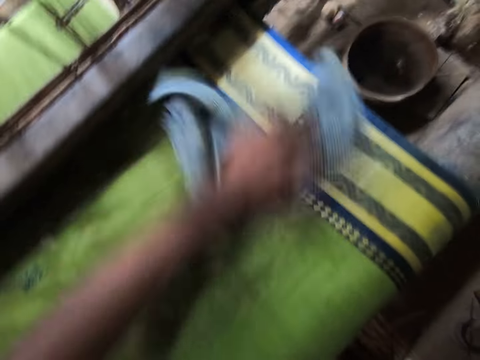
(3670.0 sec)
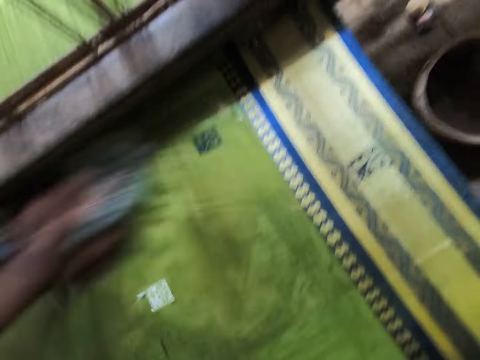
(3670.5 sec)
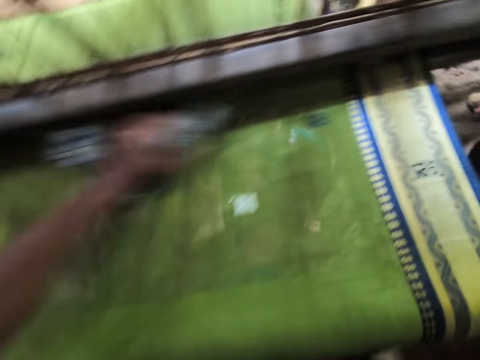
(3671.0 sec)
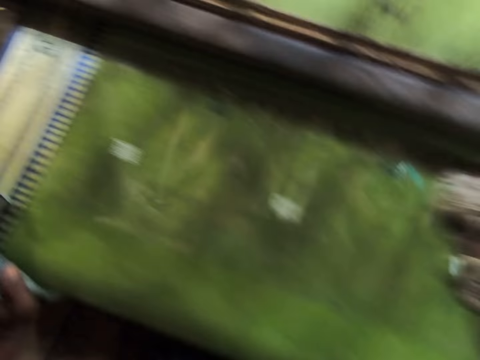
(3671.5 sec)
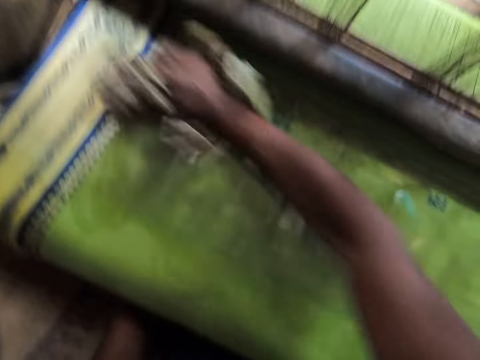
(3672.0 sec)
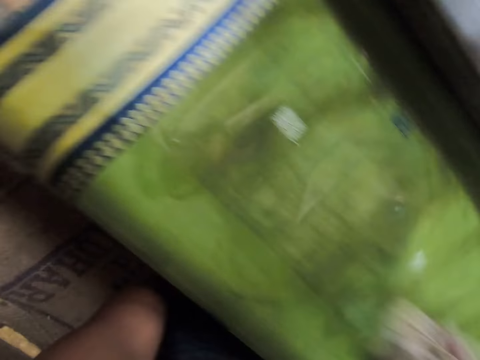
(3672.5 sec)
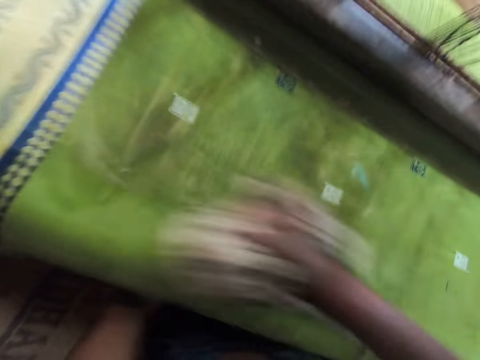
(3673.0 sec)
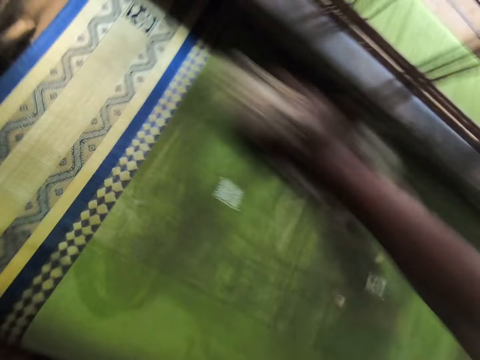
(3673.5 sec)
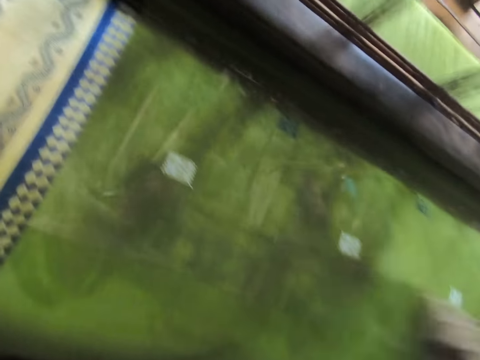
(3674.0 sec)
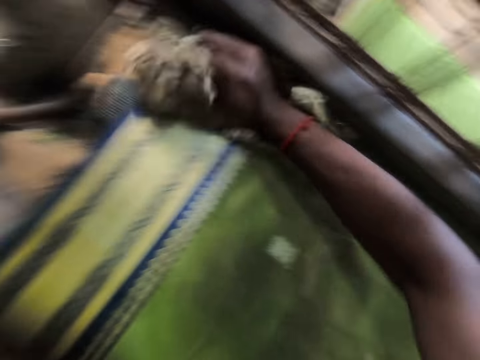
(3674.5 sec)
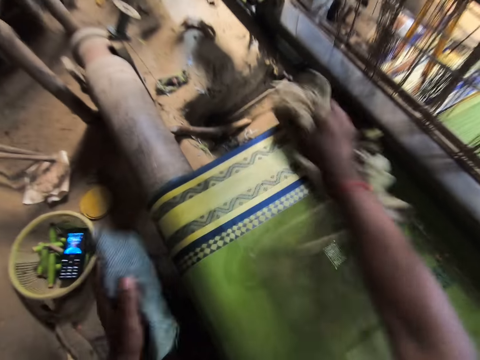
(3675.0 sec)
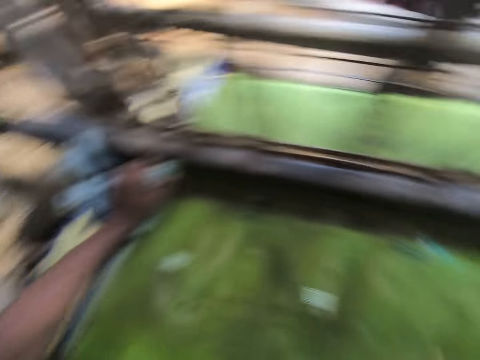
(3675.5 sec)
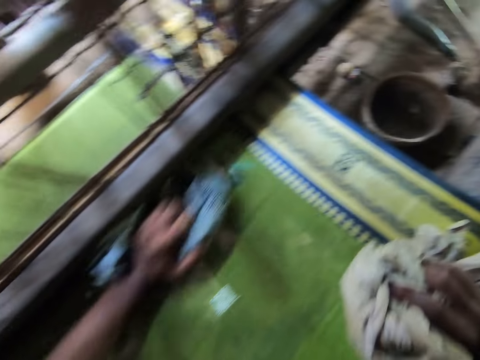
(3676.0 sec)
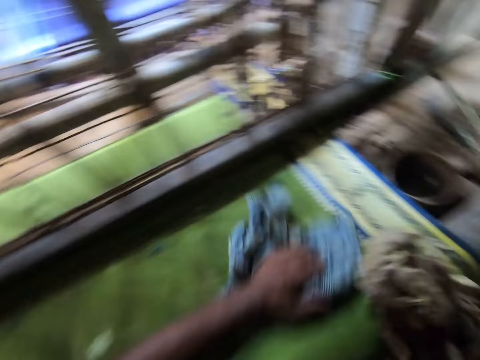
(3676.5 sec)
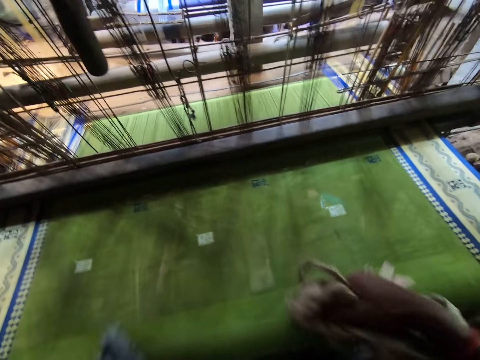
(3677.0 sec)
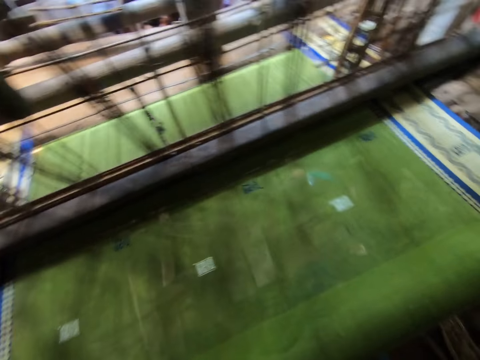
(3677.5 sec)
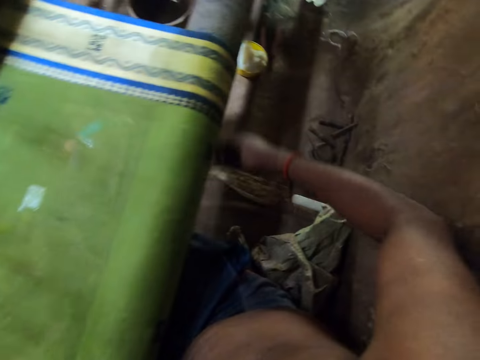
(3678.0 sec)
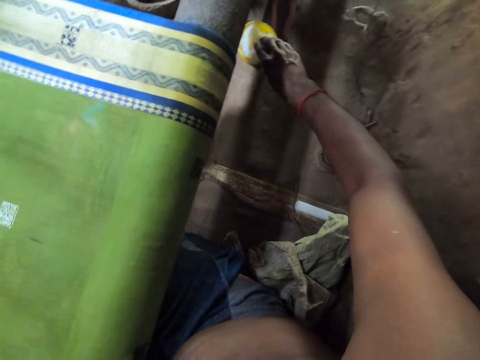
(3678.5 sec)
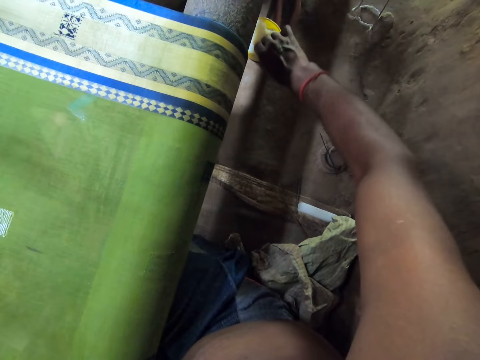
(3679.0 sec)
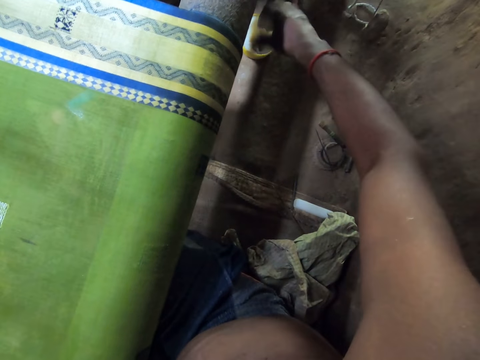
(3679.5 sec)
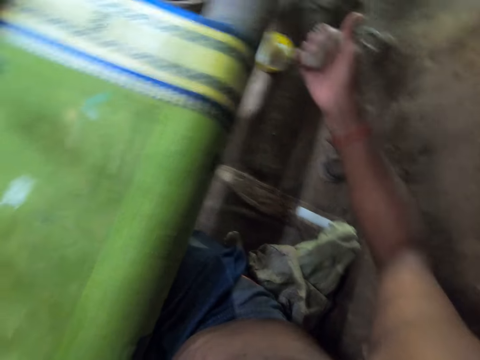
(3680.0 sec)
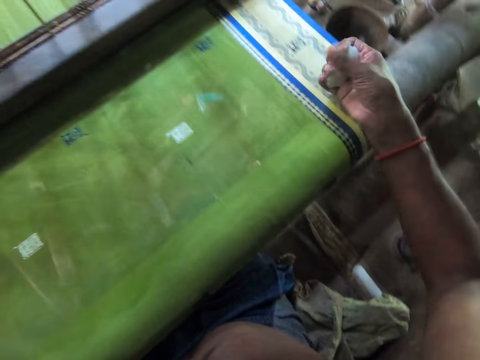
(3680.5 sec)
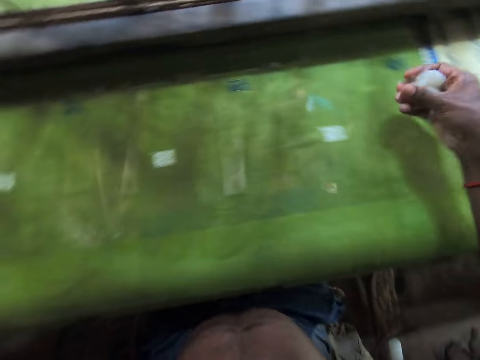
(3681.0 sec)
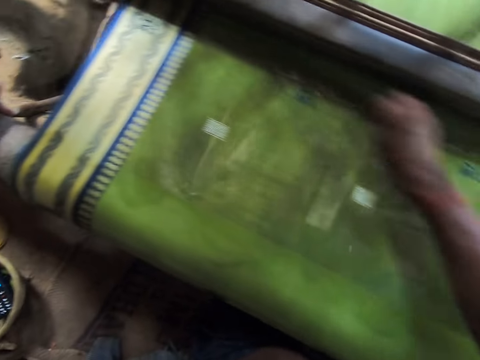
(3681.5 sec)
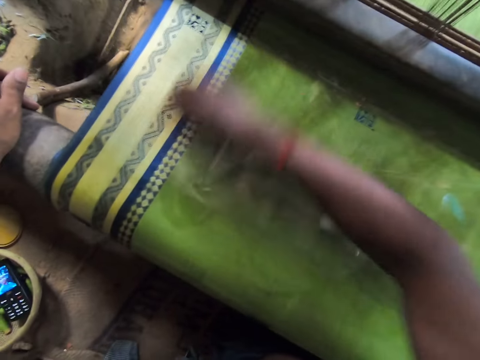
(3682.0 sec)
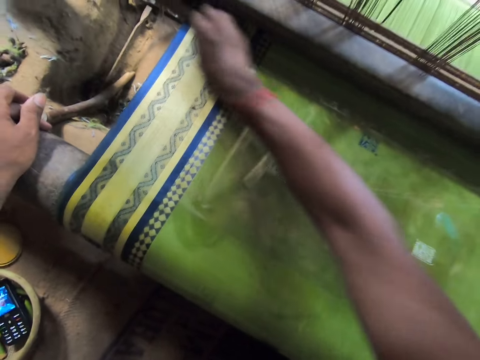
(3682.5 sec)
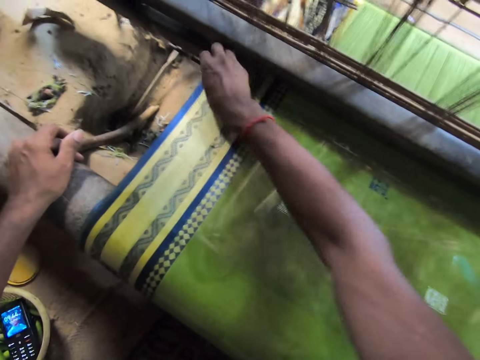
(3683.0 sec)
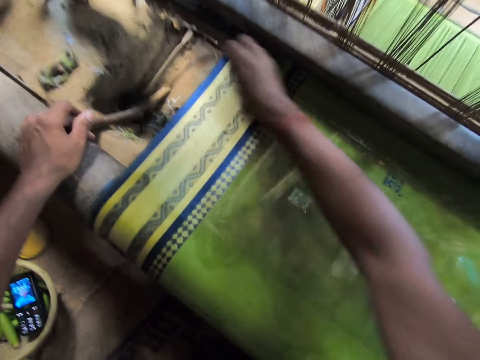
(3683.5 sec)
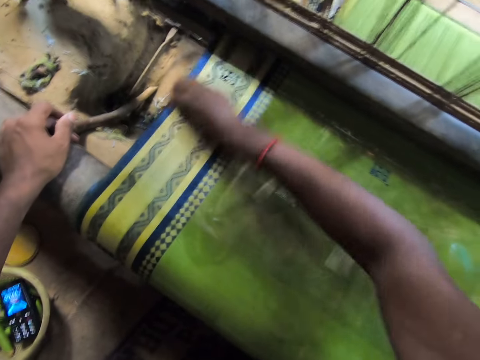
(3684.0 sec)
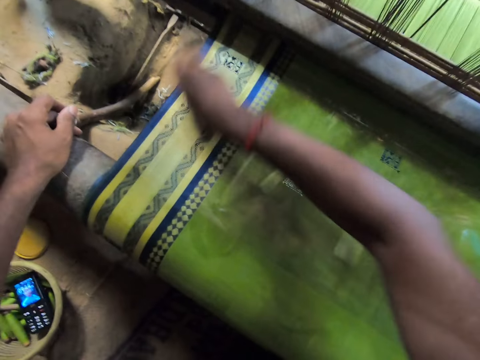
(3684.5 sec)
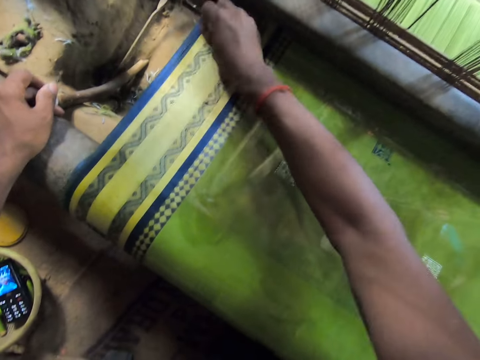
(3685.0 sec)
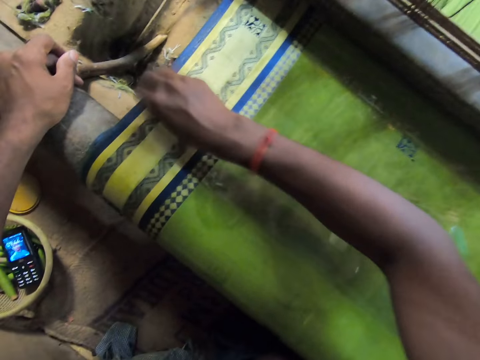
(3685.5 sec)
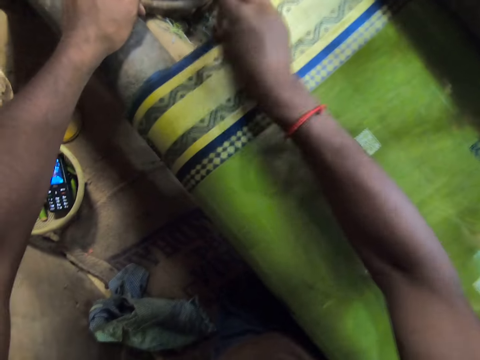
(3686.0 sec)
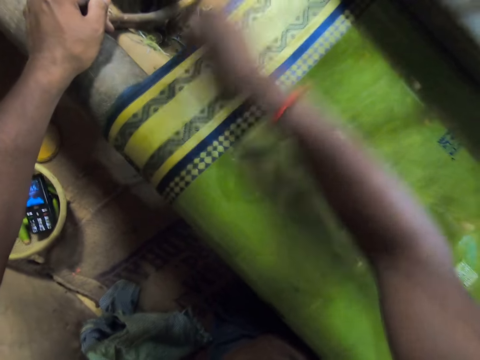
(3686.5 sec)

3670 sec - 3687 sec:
The camera wearer drops the clothes in his hands on his body. He packs some shea butter from a plastic on the floor with his right hand. He holds the sponge. He rubs the shea butter on the piece of fabric with his right hand. He wipes the fabric.

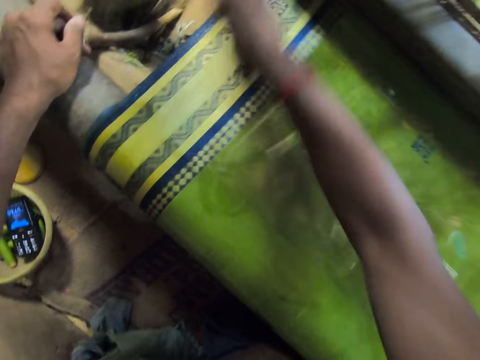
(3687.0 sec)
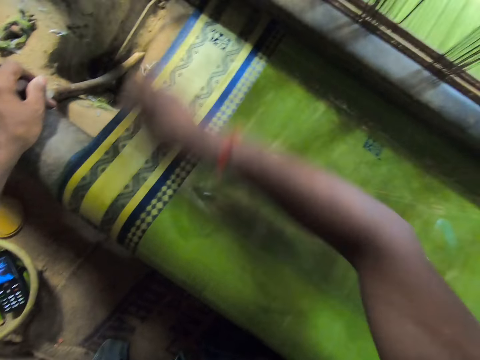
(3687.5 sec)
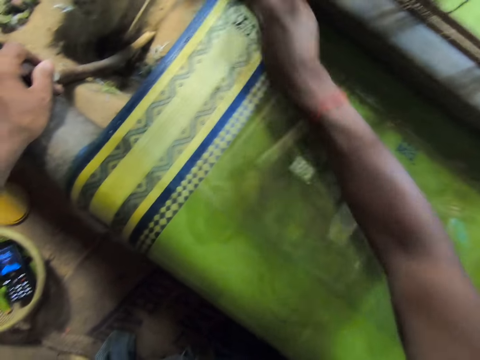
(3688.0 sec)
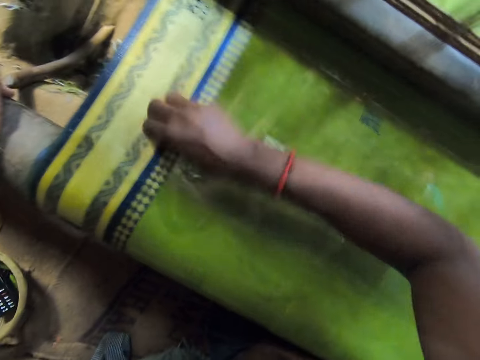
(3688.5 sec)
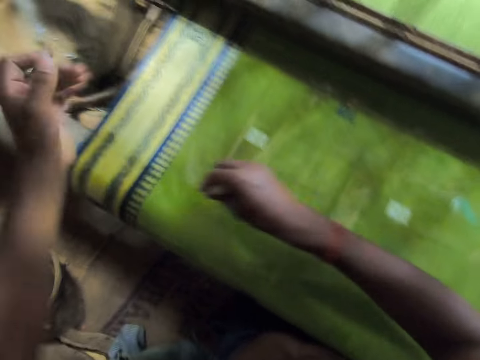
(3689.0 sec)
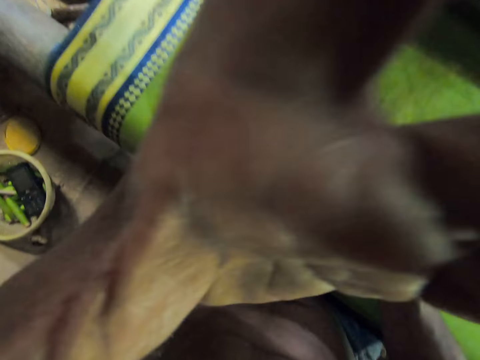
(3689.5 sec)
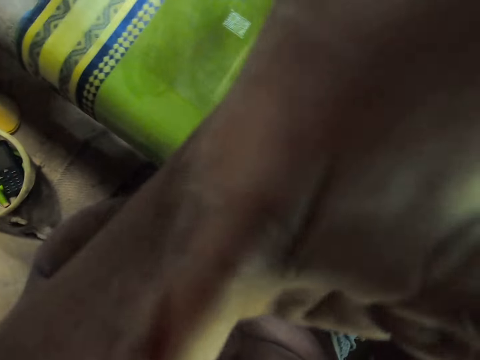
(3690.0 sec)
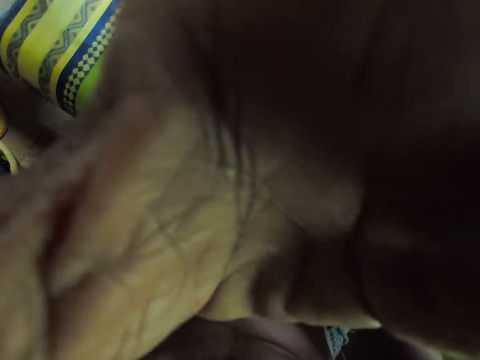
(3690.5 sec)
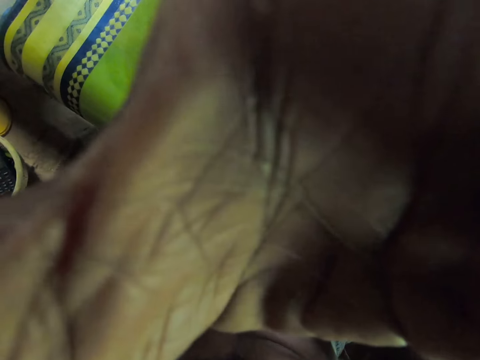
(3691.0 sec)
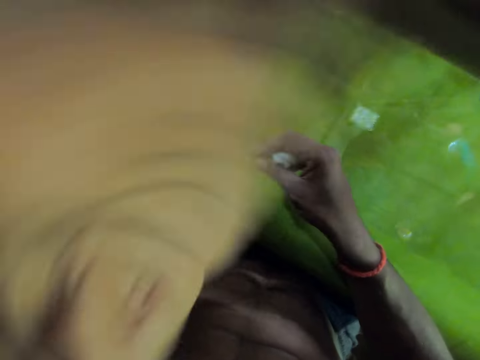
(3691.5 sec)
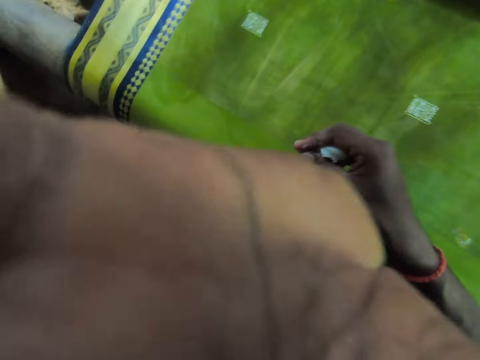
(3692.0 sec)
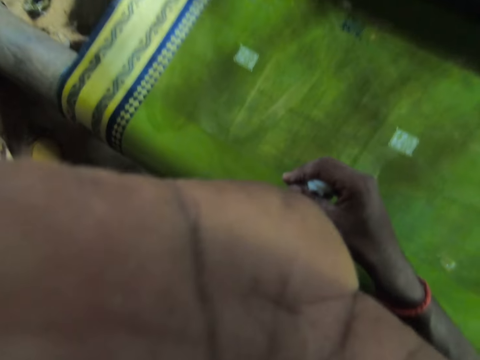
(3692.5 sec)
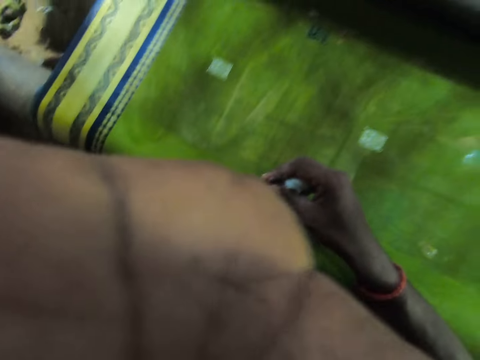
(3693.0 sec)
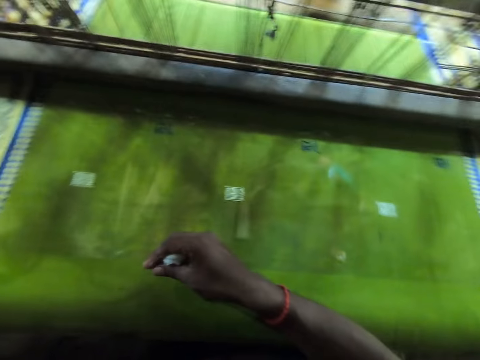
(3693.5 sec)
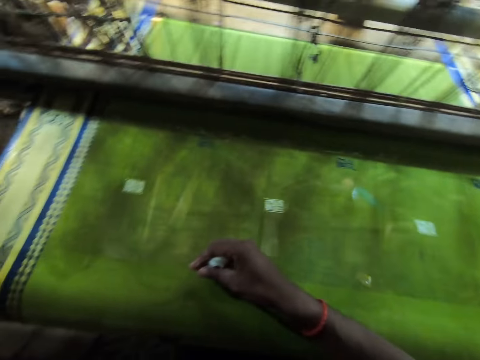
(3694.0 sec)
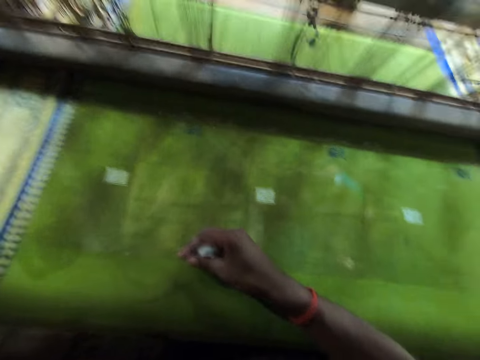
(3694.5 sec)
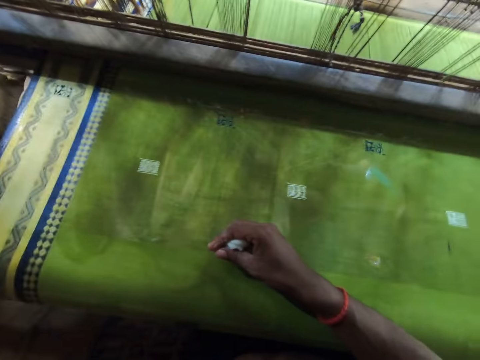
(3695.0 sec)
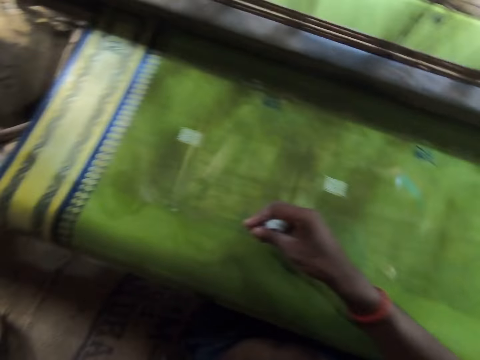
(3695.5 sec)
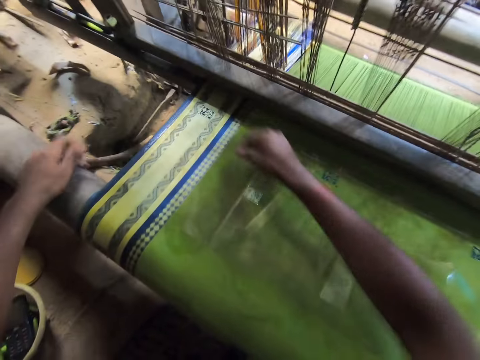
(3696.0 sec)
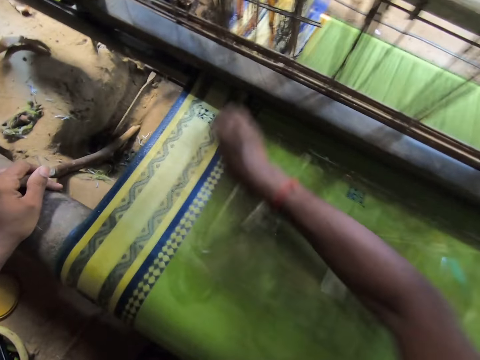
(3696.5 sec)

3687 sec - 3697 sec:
The camera wearer adjusts the camera with his left hand. He rubs the shea butter on the piece of fabric with his right hand.
